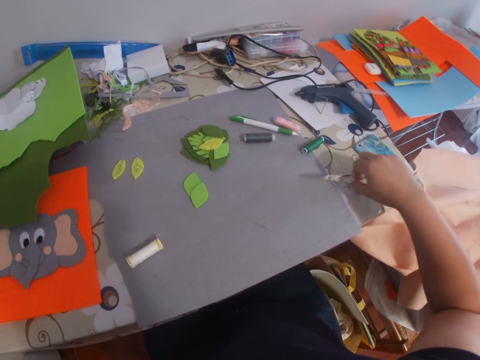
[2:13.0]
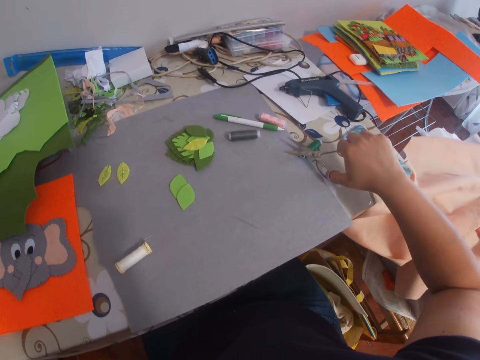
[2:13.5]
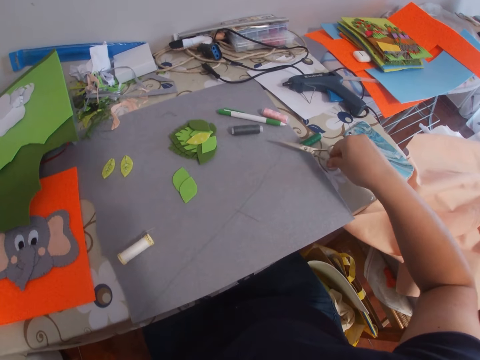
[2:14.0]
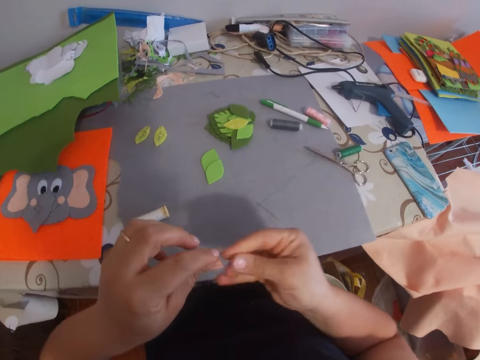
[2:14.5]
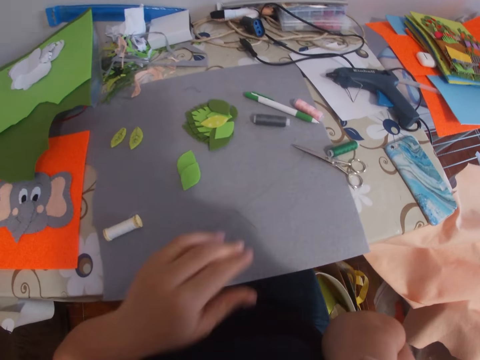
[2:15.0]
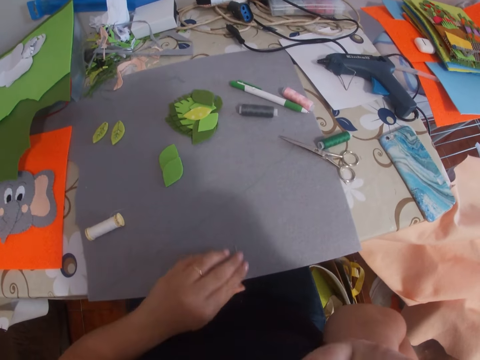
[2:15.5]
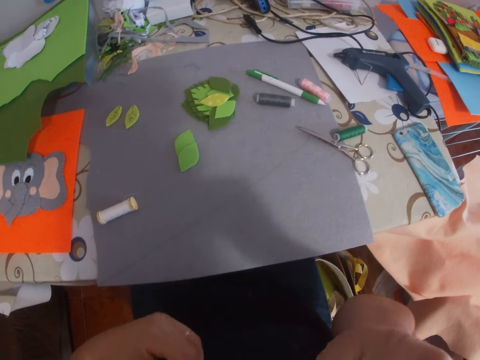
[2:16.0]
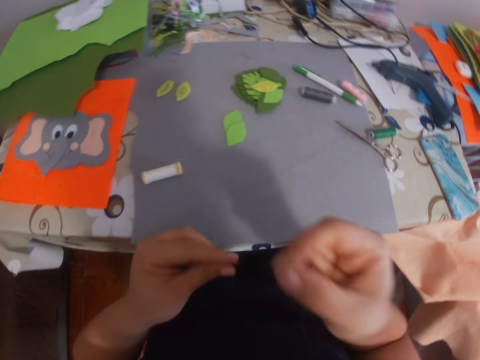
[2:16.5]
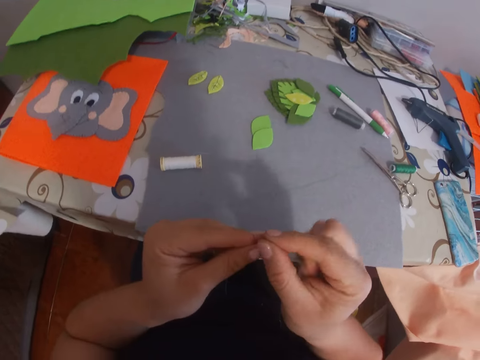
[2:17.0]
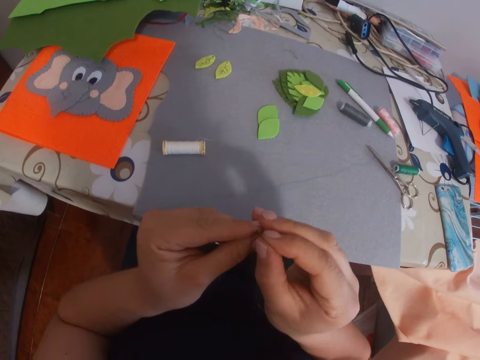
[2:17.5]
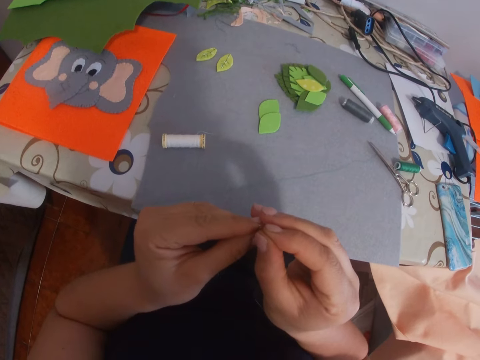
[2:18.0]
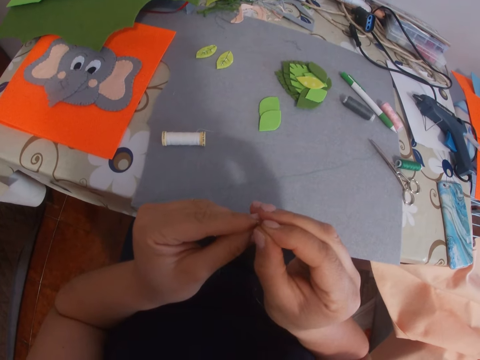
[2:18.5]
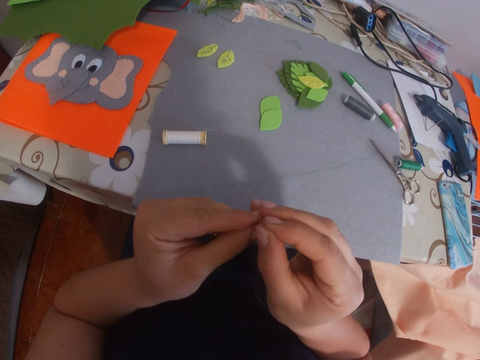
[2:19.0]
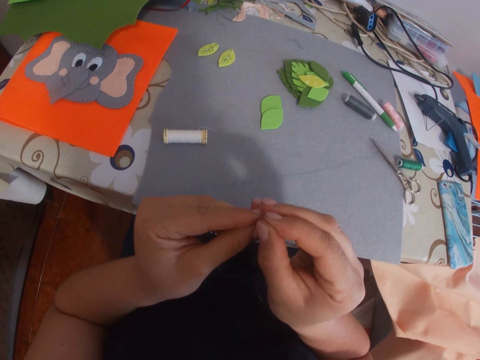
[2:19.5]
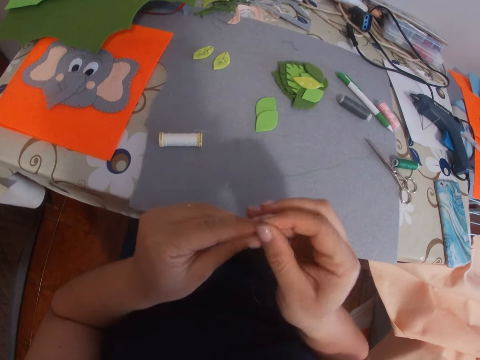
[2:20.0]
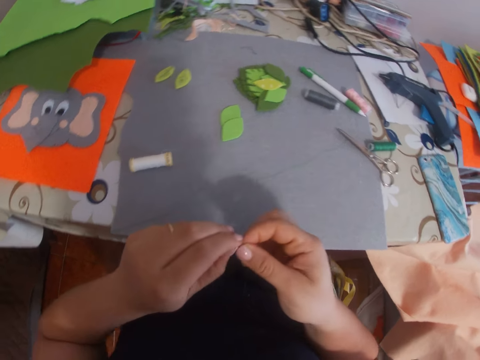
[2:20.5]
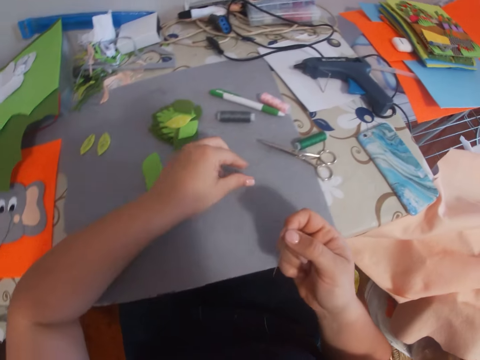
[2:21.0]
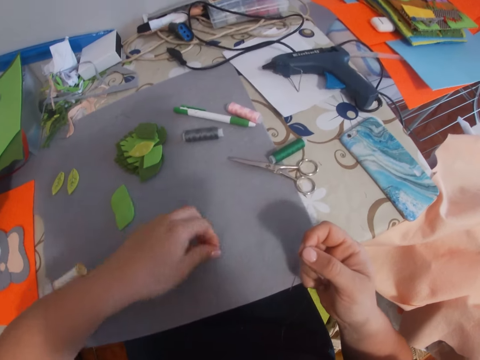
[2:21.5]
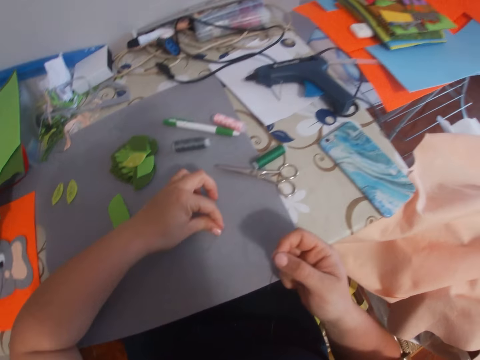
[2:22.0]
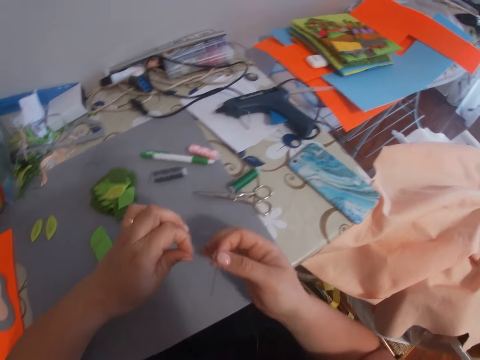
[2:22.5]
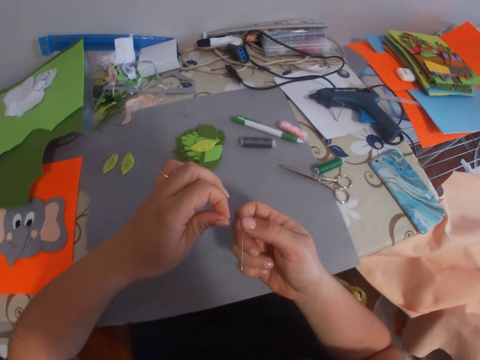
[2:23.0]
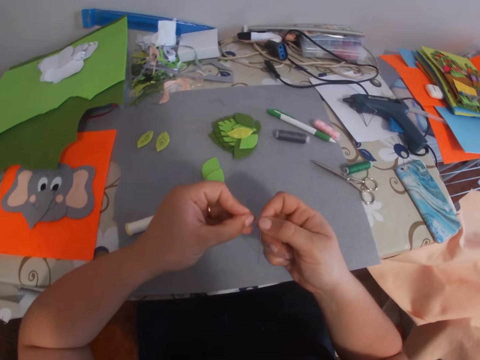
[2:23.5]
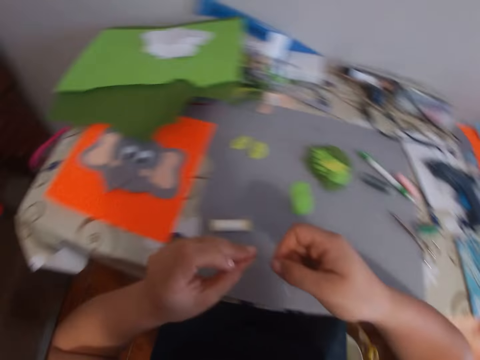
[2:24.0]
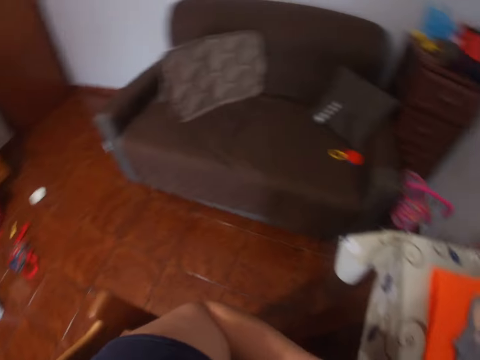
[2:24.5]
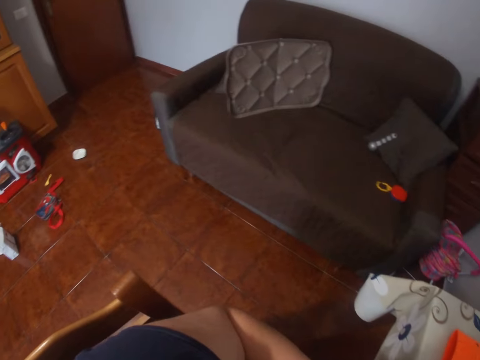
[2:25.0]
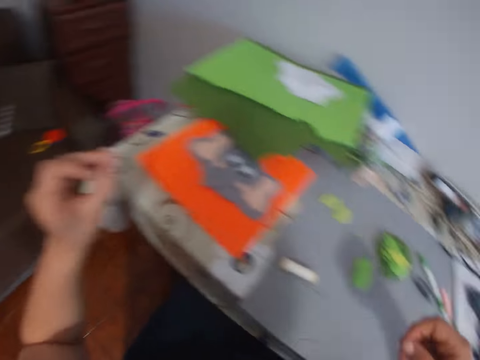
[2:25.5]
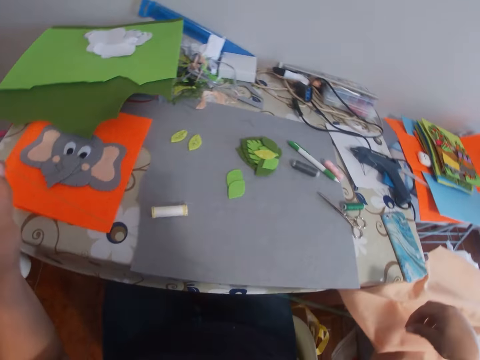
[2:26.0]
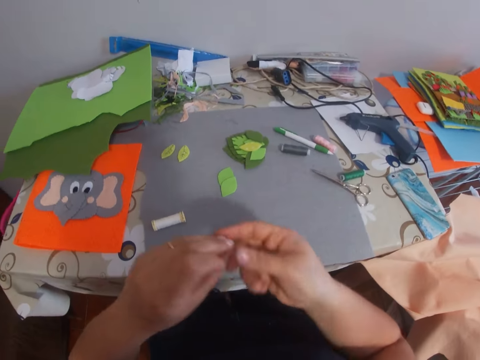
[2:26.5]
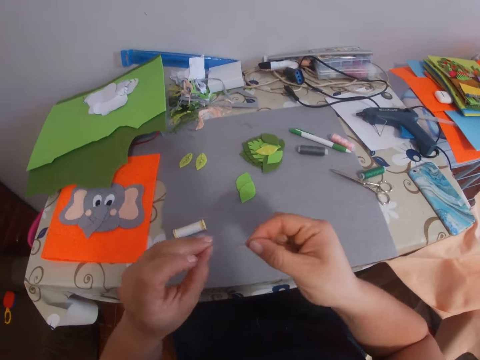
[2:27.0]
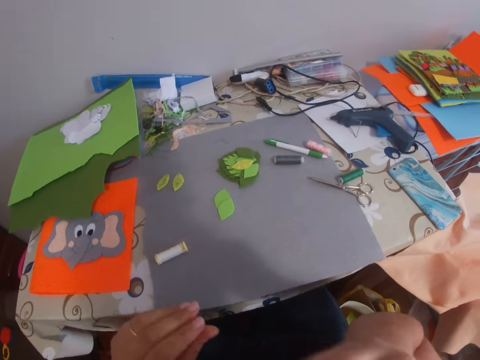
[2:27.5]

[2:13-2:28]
The camera wearer picks the scissors from the table, cuts off the thread from the thread roll with the scissors, and drops the scissors on the table. She picks up the needle from the table with her left hand. She threads the needle. She picks the other end of the thread from the table. She ties the thread on the needle. She looks around the room.

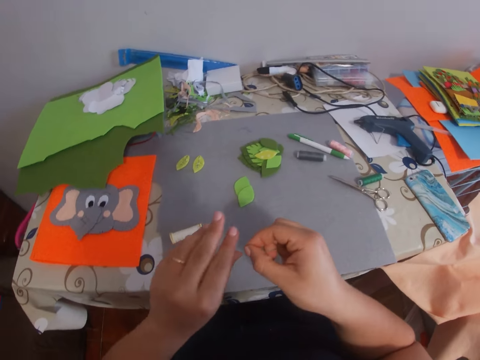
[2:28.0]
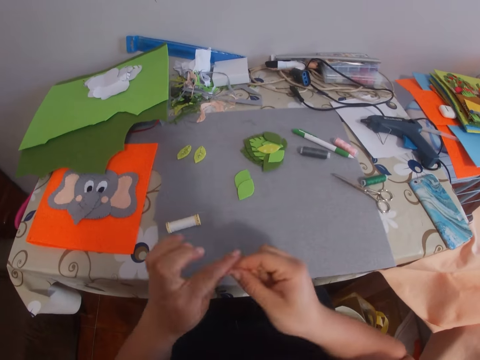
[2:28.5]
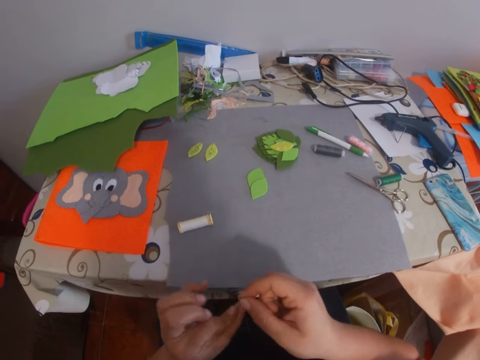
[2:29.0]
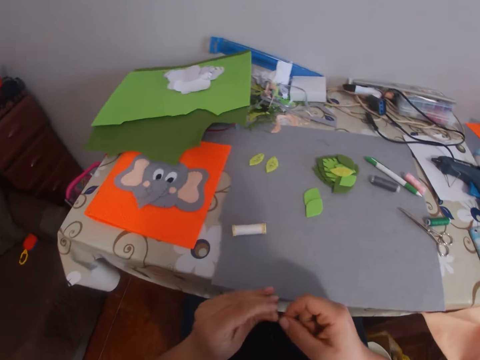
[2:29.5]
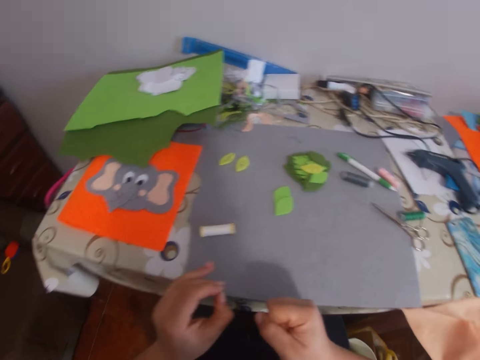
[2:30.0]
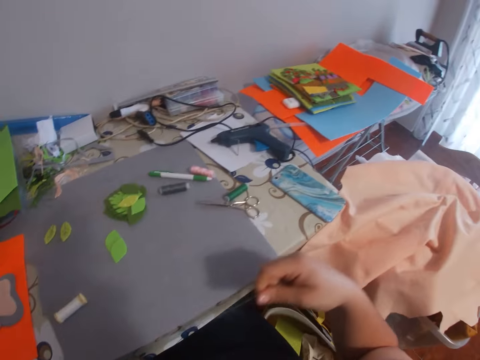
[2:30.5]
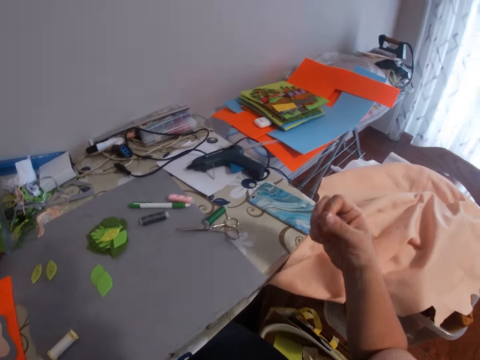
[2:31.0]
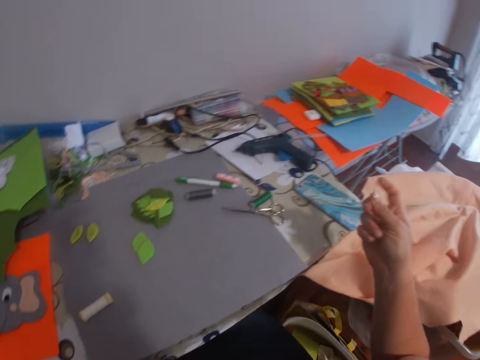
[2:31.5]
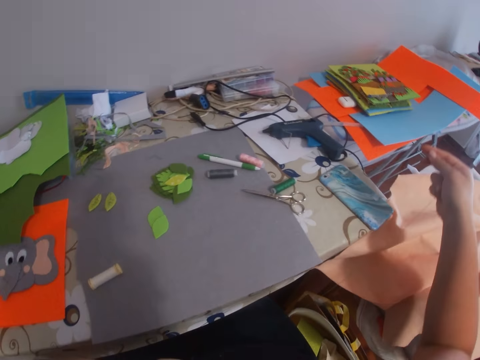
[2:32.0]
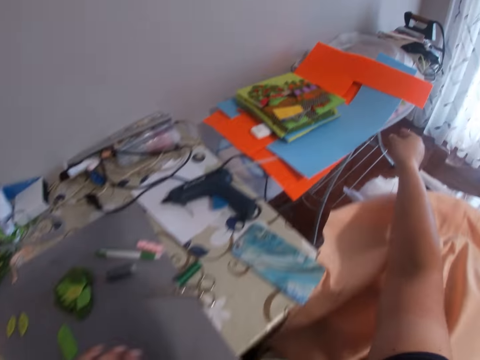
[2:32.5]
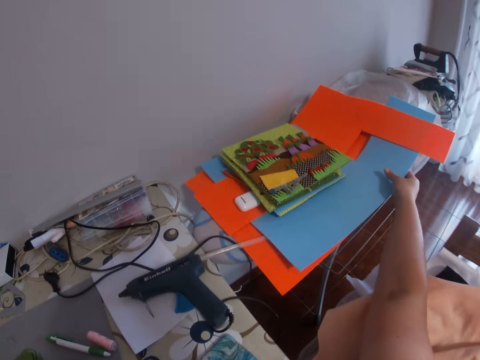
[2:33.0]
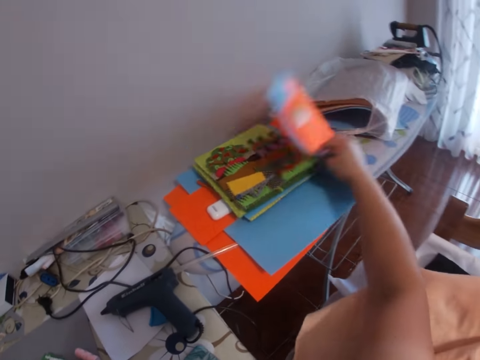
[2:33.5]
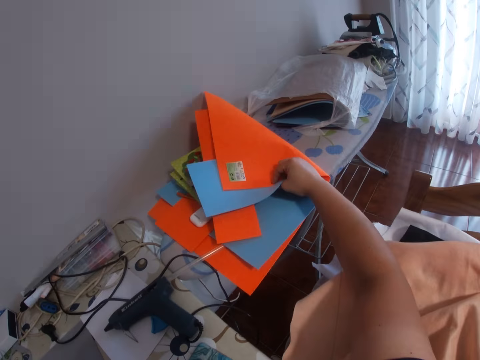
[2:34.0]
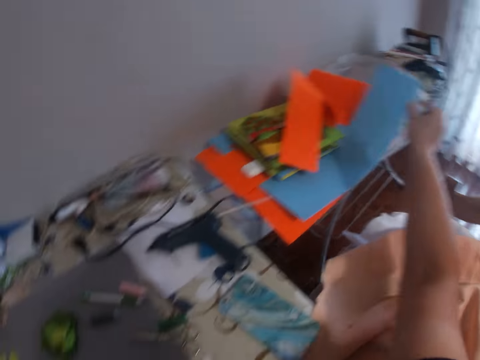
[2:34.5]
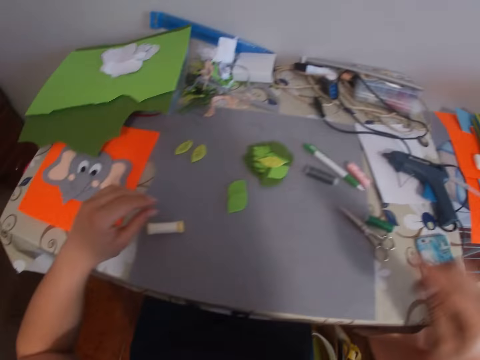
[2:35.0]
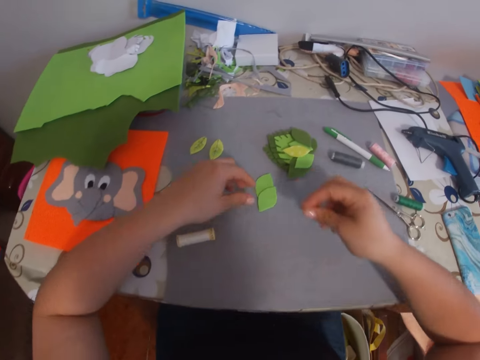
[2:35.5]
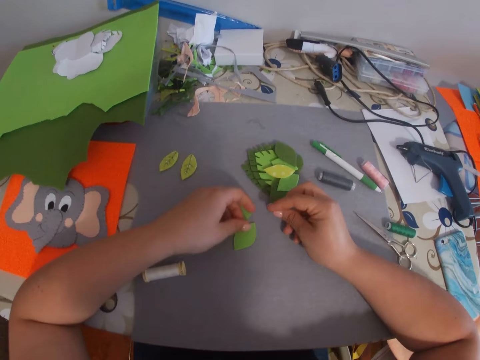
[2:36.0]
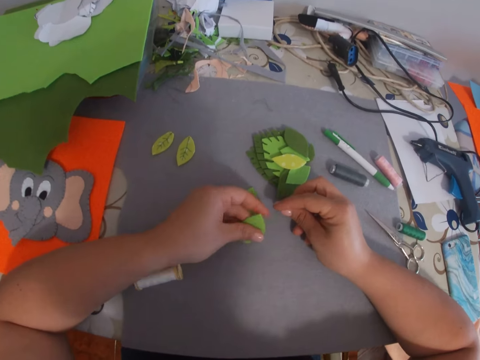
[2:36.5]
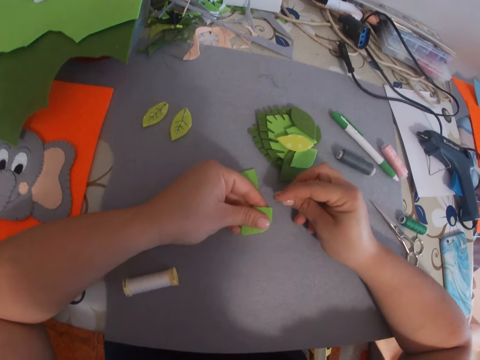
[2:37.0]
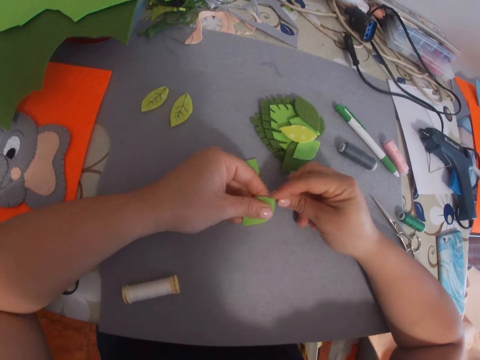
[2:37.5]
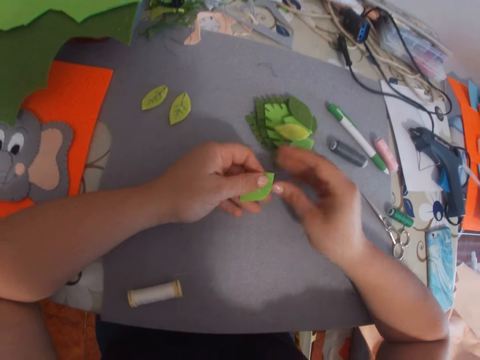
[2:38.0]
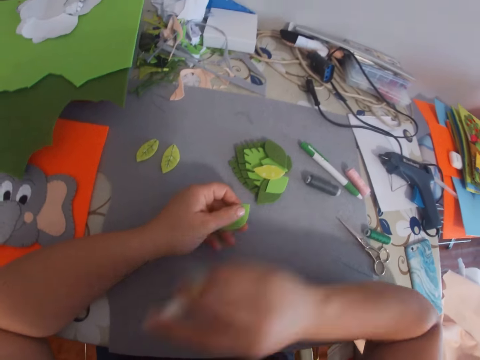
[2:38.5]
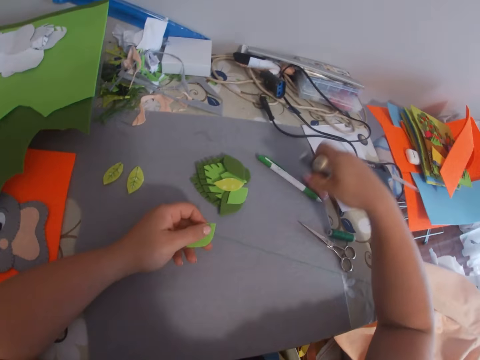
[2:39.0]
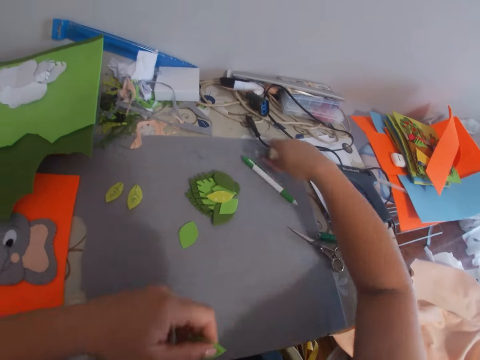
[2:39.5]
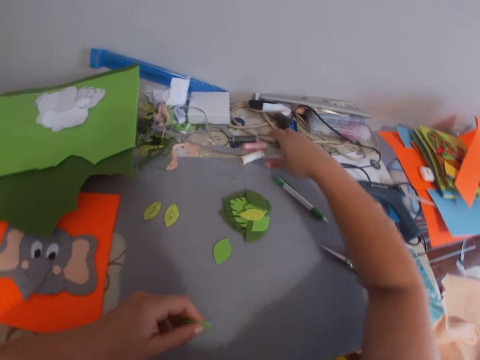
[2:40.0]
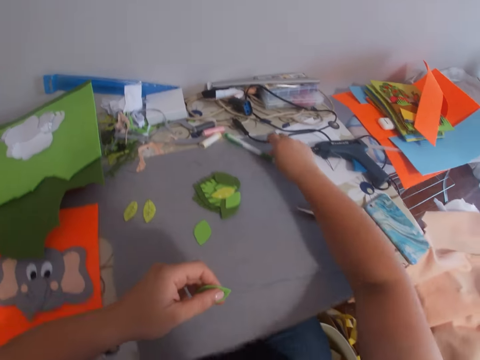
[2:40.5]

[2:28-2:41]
The camera wearer knots the two ends of the thread. They straighten out the thread. They flip a stack of cardboards on an ironing board and flip the stack of cardboards back. They look over the pieces of cloth on the table. They pick another leaf craft from the table. They sew the leaf craft with the needle and thread. They pick a thread roll from the table. They pick another thread roll from the table. They pick another thread roll from the table again. They drop the thread rolls on another part of the table. They move a pen on the table.
